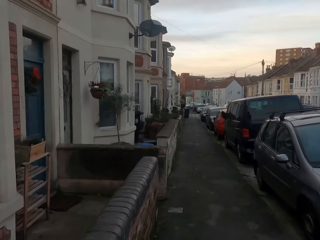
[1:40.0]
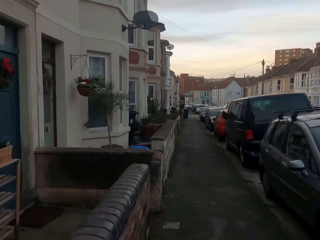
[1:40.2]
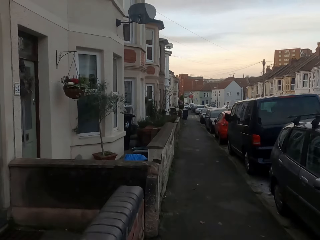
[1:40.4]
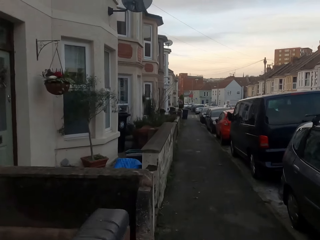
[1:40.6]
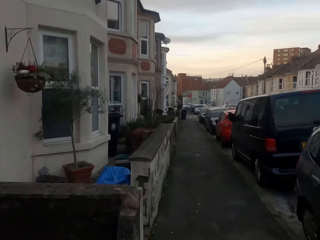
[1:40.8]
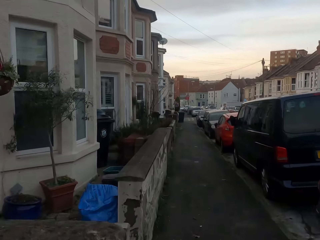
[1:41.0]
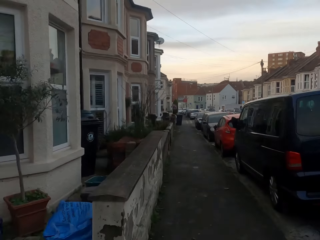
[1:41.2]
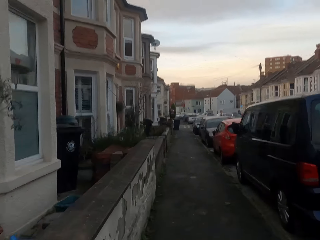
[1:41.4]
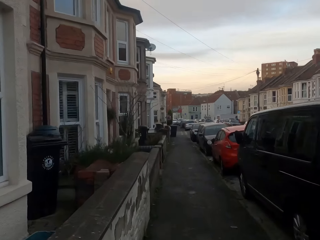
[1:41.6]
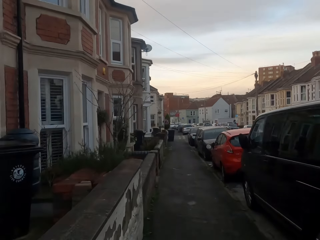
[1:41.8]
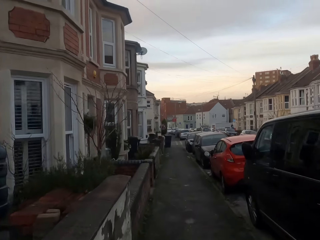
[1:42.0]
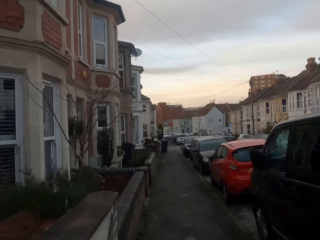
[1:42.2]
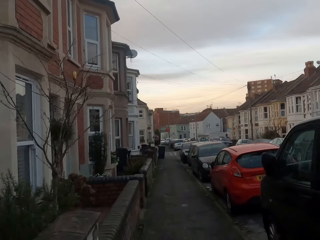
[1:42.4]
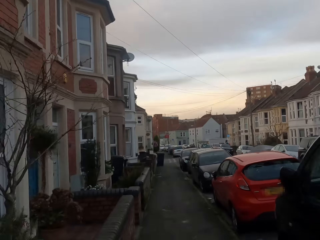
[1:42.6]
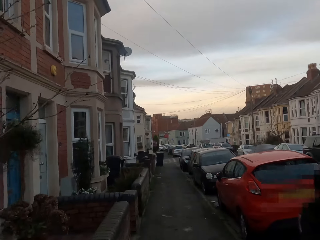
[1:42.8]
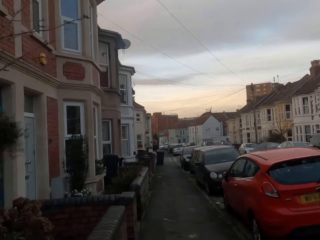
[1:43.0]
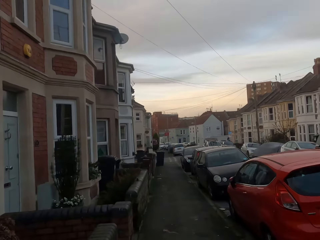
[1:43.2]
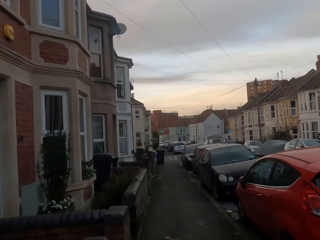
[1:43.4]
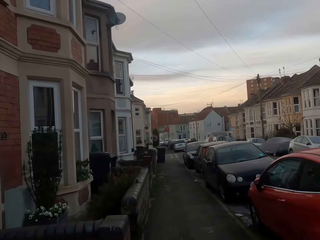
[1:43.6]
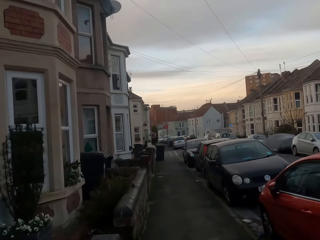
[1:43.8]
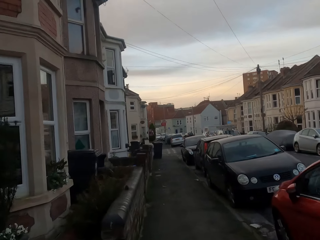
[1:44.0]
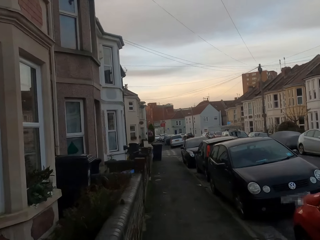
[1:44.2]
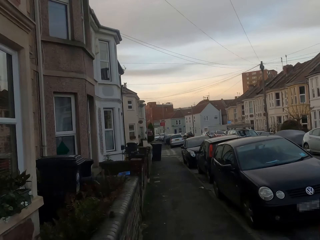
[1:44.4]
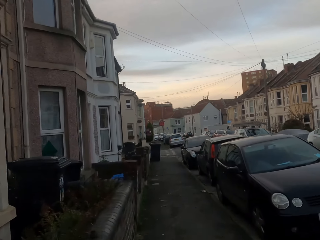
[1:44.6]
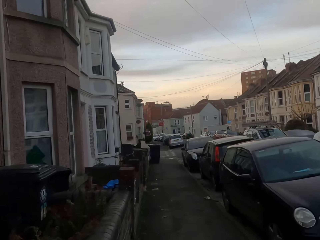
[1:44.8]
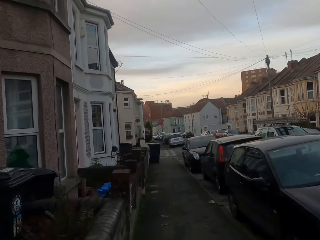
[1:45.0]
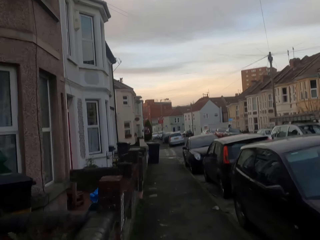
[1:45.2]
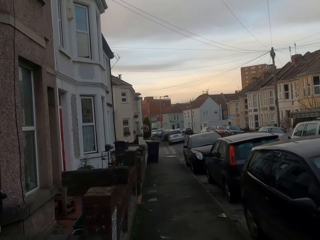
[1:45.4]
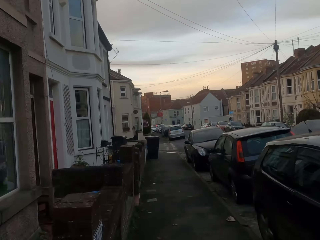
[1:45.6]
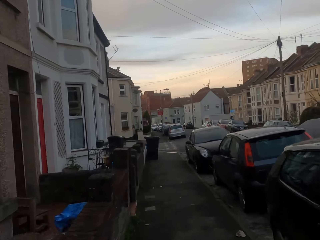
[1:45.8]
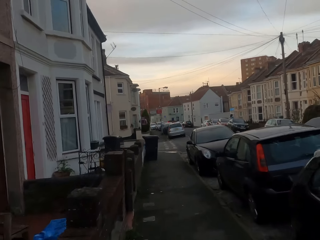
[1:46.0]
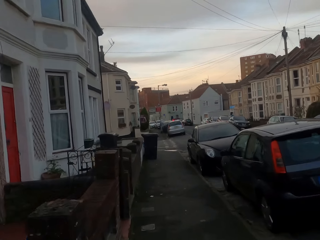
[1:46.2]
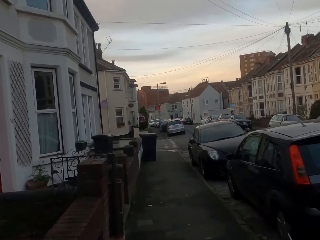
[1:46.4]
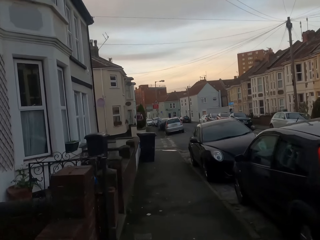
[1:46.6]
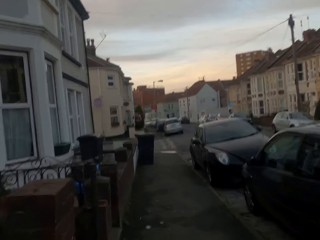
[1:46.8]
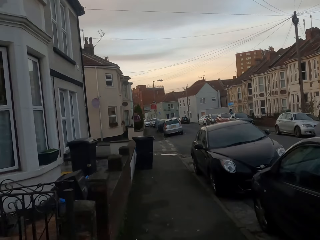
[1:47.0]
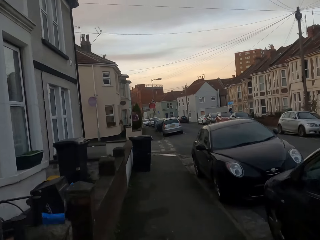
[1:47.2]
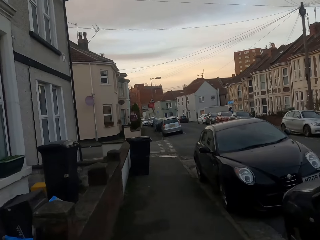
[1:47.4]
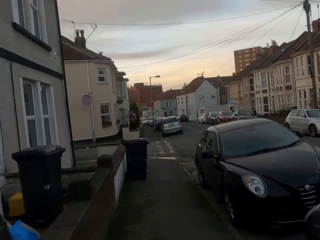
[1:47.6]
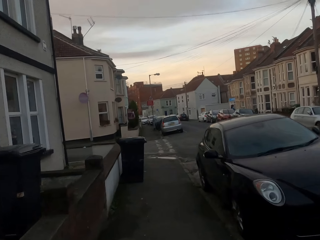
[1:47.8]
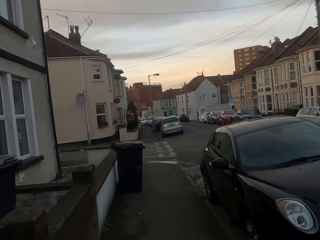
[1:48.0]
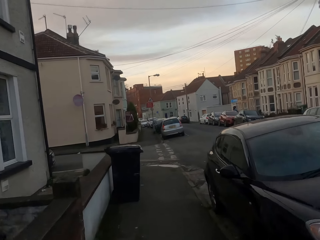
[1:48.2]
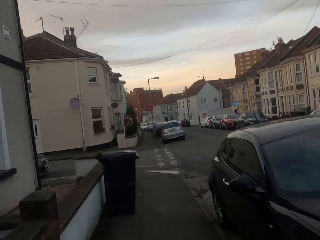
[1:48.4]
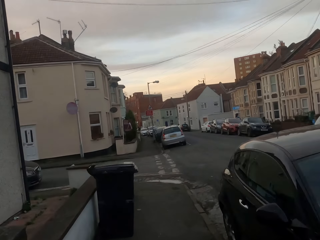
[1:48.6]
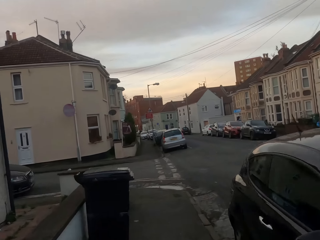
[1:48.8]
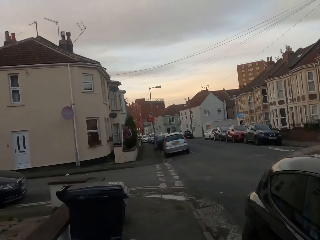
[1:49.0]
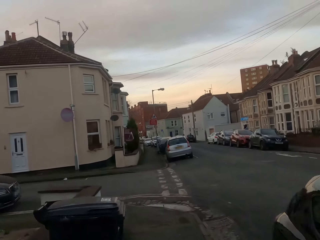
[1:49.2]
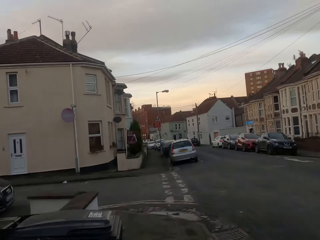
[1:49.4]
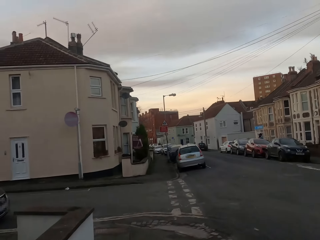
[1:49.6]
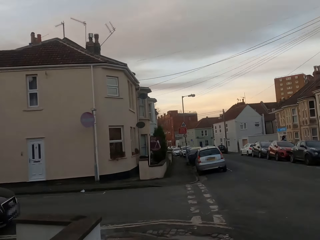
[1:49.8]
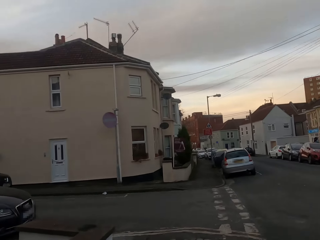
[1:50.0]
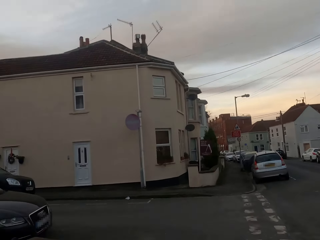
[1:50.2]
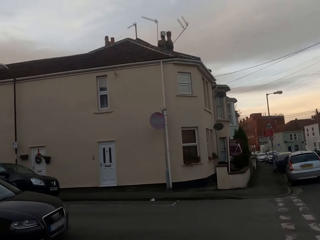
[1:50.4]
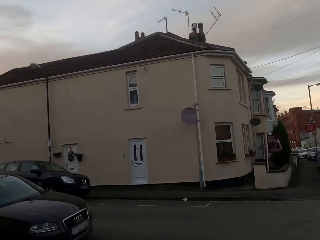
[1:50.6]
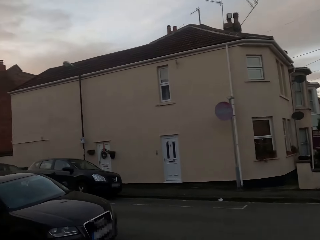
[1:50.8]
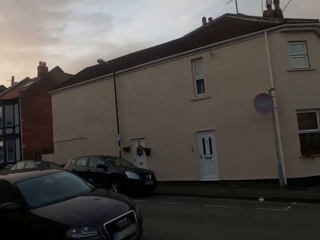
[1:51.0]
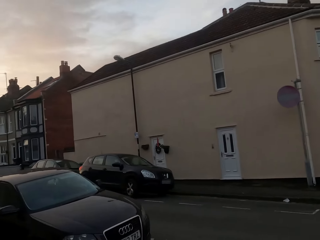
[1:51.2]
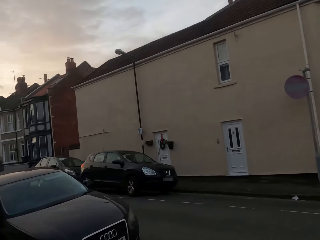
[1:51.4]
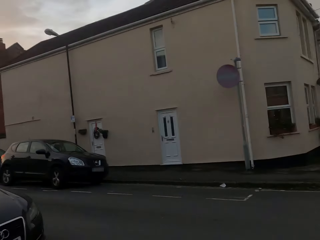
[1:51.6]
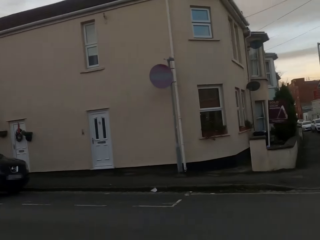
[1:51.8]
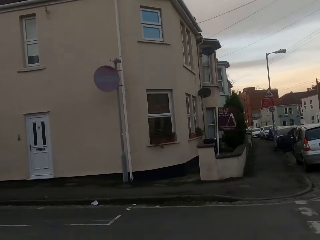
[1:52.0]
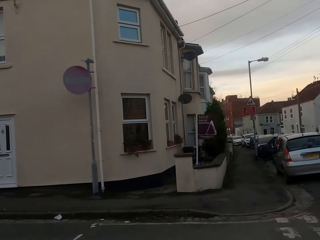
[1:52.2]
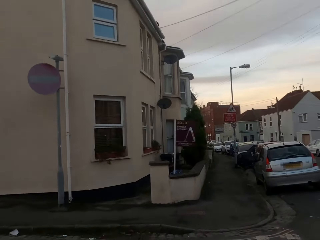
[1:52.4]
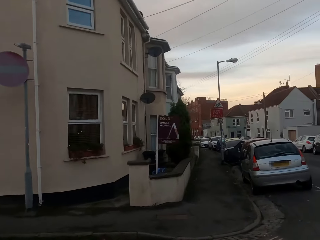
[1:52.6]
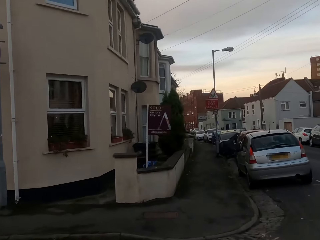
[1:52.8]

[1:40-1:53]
The camera wearer crosses to the other side of the road.

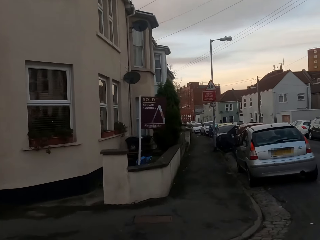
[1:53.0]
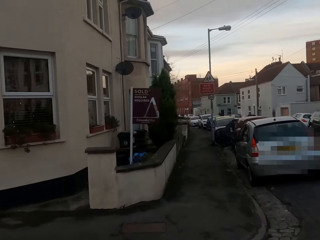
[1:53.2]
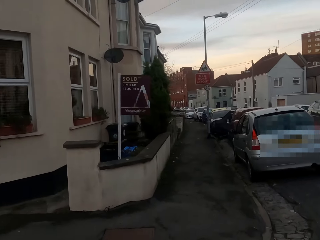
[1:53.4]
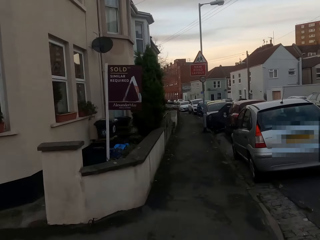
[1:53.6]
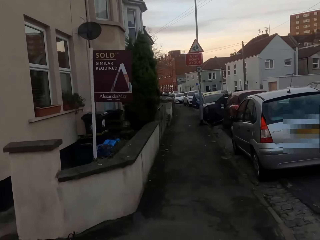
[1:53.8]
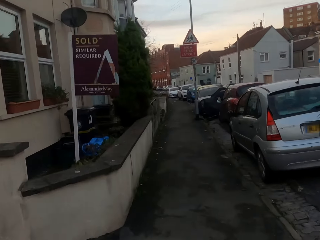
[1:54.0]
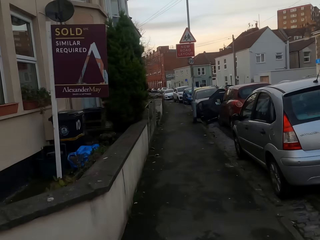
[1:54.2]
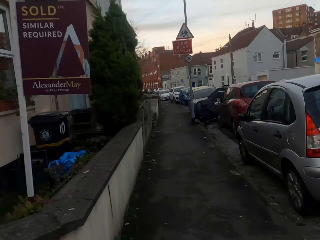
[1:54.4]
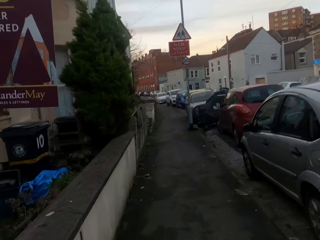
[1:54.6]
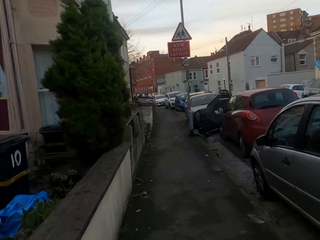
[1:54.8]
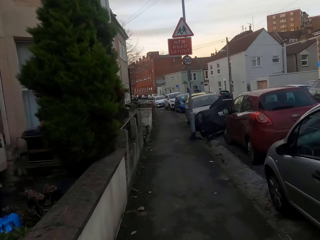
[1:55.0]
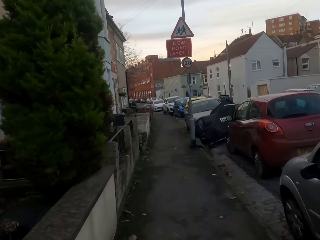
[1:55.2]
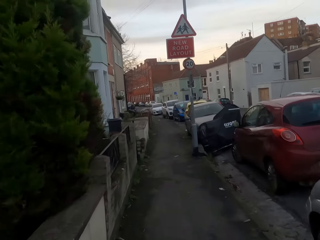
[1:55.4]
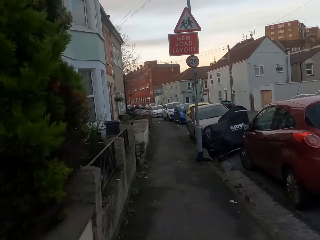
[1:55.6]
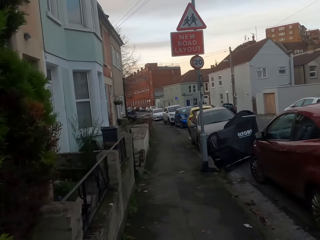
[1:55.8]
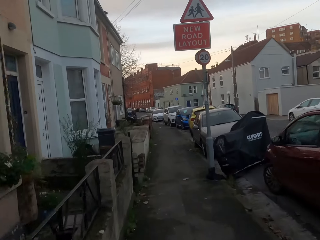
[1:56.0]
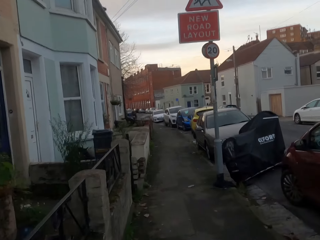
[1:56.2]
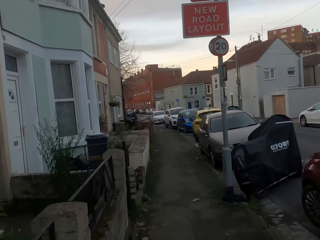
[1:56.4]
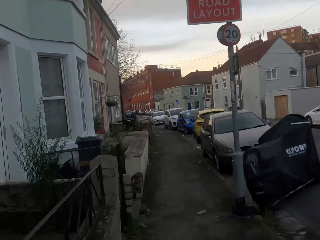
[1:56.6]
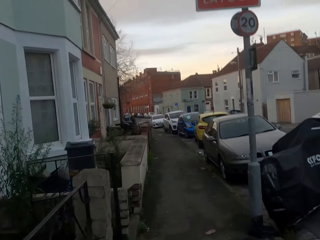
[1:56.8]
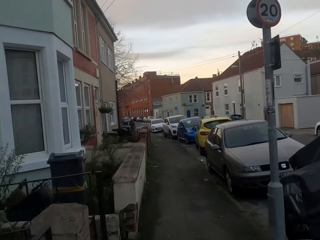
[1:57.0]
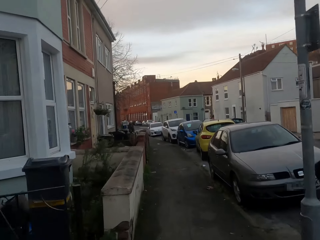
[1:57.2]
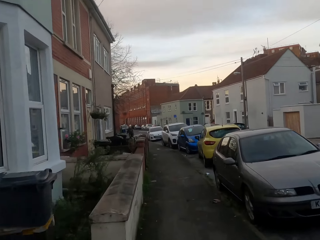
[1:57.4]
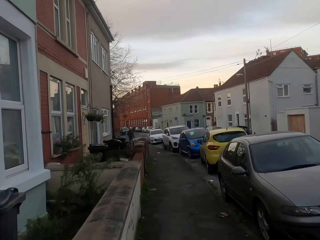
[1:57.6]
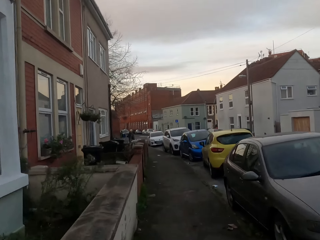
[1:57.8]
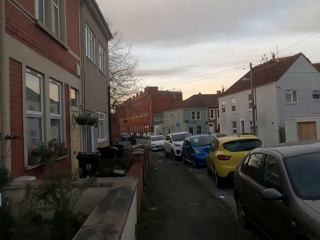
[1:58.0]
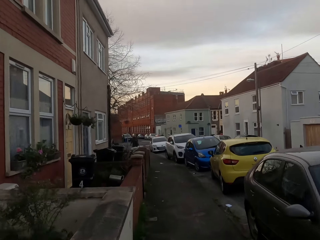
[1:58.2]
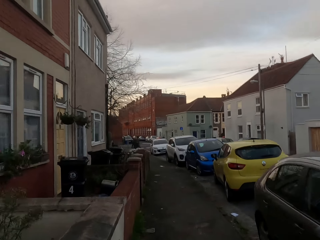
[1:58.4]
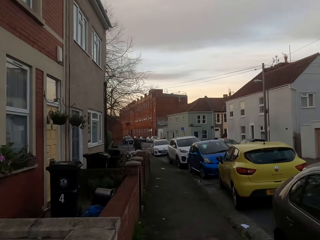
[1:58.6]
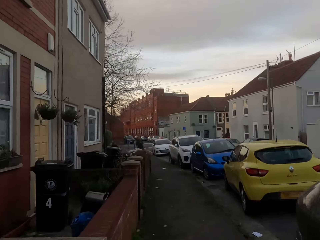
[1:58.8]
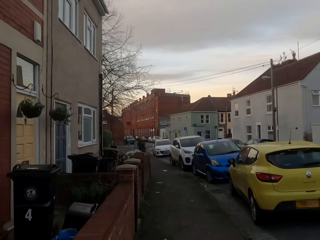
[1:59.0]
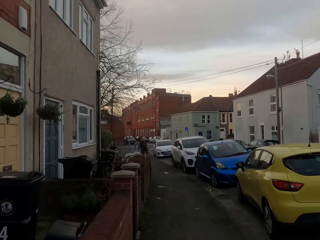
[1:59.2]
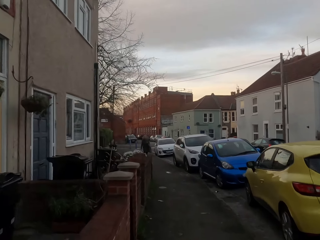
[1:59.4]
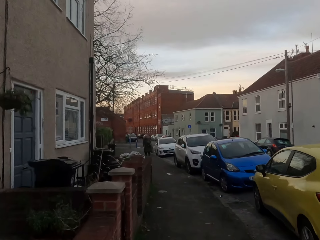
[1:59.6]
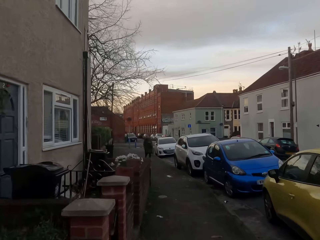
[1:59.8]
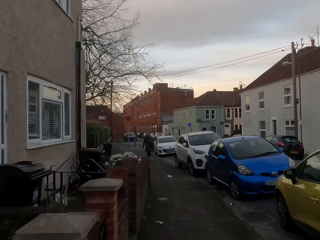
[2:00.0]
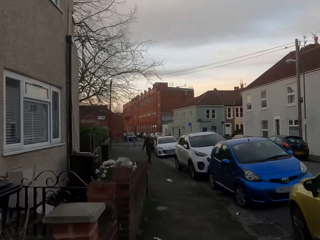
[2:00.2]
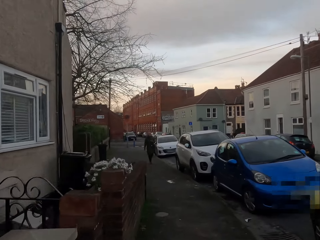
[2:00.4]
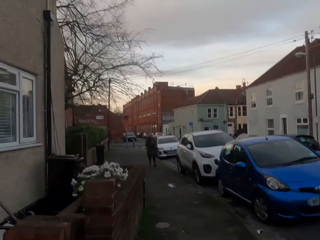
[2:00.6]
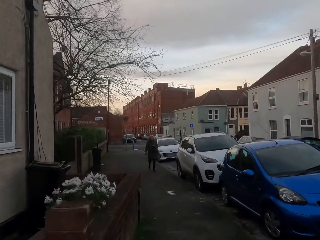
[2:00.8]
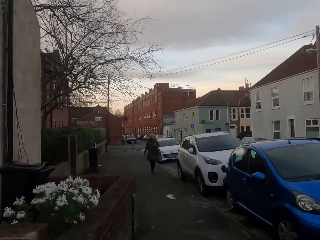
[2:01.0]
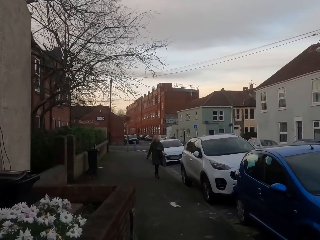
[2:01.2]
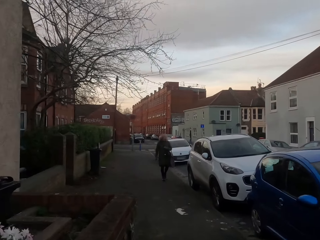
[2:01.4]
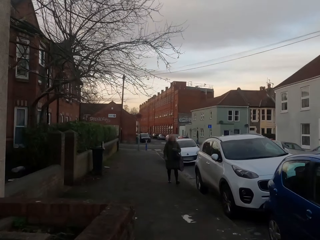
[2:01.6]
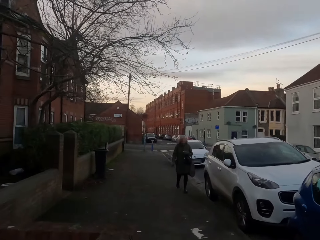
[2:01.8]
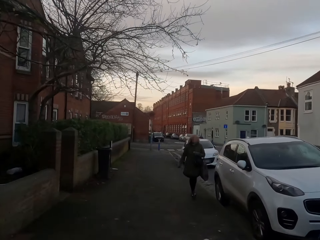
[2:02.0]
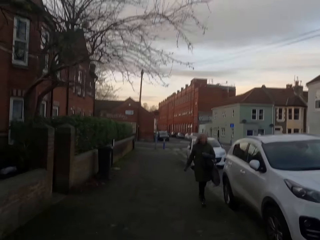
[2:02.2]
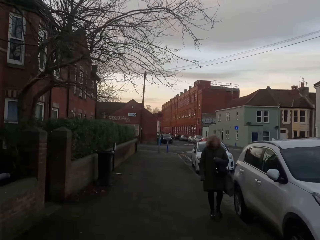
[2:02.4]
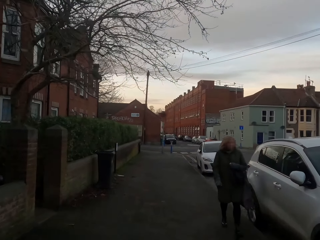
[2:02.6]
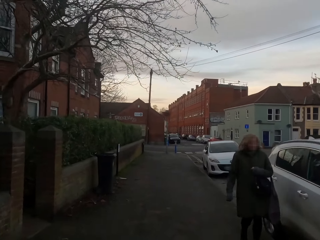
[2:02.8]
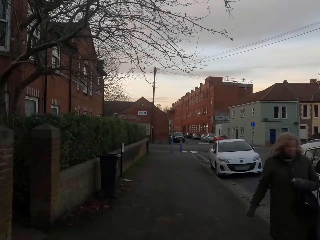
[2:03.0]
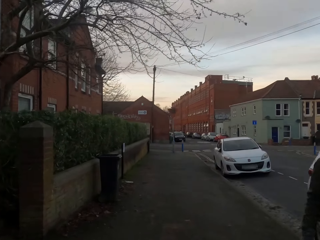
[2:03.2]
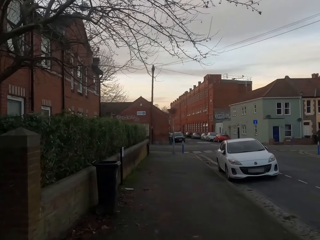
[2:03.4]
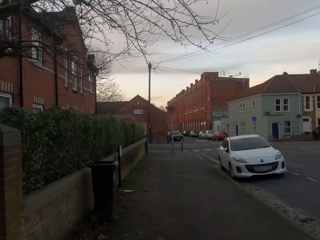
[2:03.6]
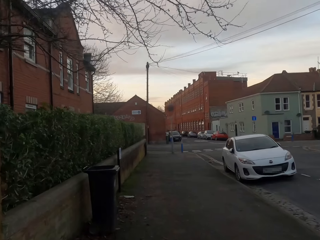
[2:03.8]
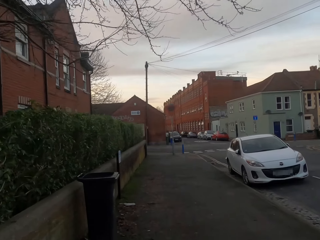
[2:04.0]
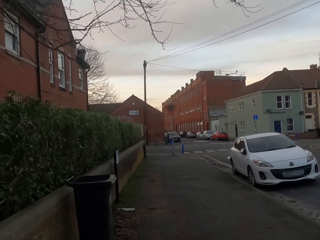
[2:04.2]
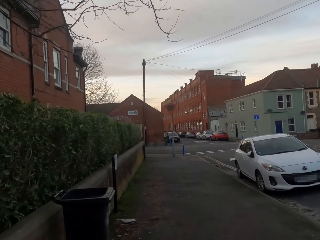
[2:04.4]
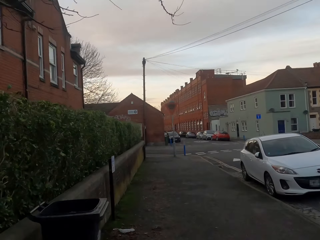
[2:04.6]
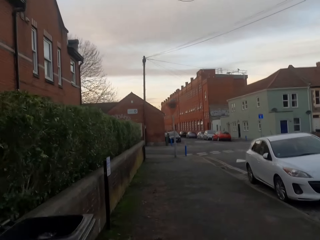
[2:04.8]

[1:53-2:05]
The camera wearer jogs along a sidewalk.
